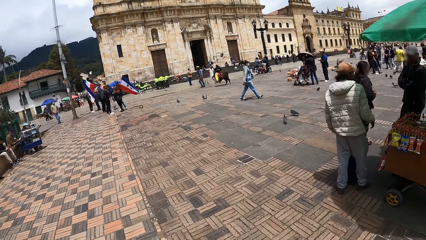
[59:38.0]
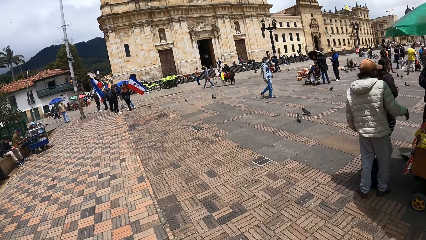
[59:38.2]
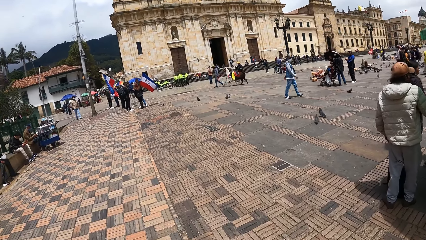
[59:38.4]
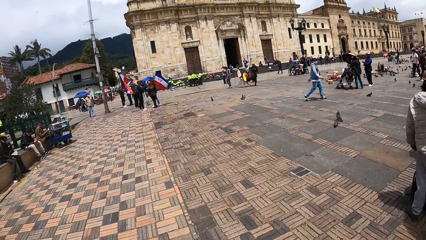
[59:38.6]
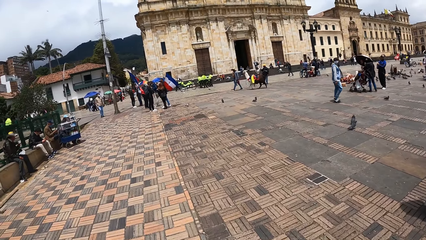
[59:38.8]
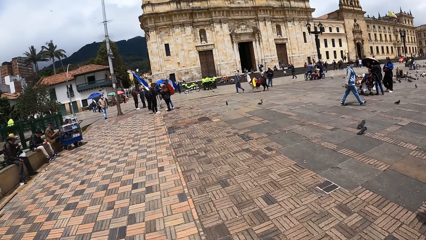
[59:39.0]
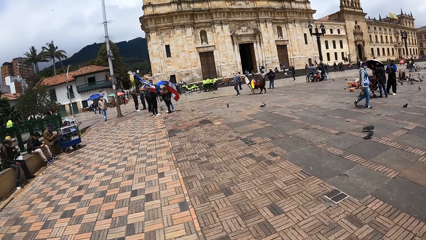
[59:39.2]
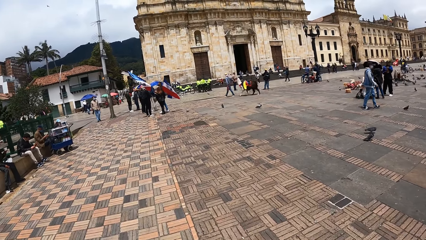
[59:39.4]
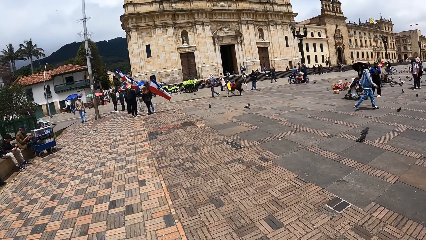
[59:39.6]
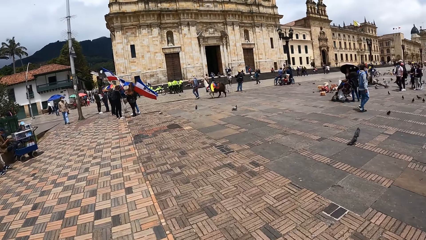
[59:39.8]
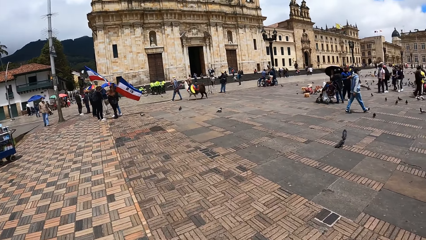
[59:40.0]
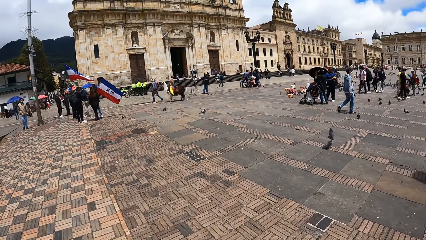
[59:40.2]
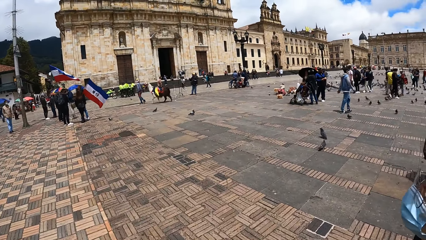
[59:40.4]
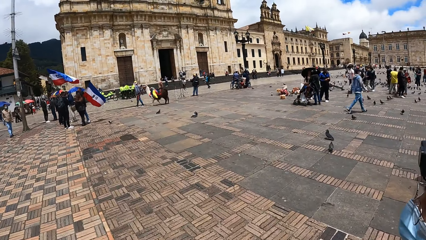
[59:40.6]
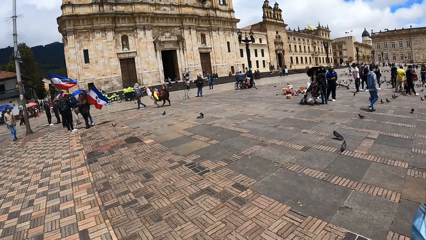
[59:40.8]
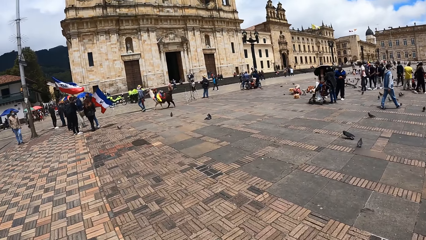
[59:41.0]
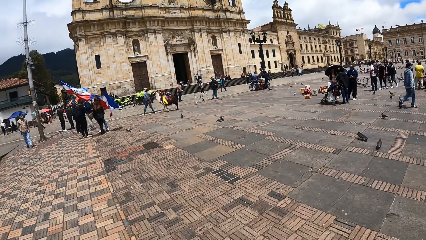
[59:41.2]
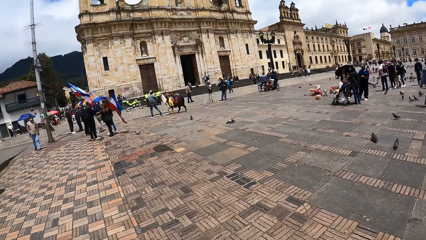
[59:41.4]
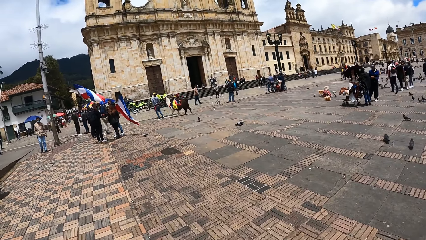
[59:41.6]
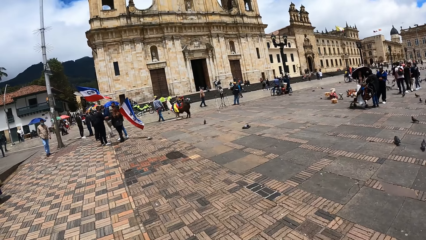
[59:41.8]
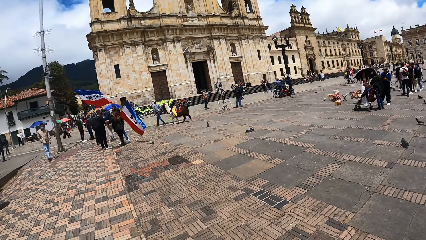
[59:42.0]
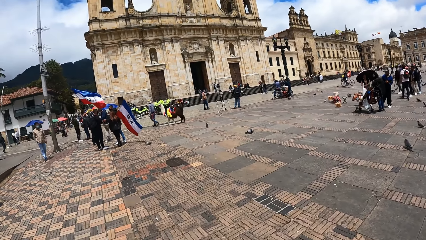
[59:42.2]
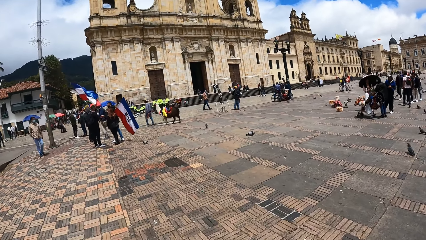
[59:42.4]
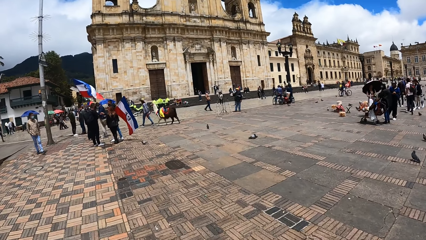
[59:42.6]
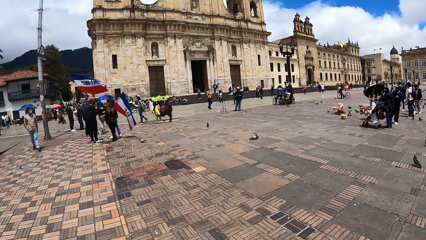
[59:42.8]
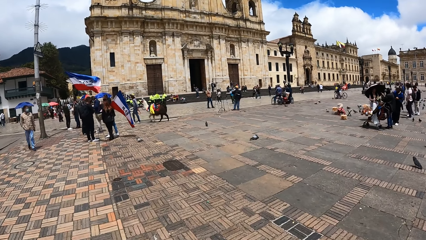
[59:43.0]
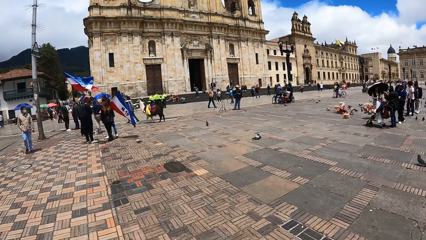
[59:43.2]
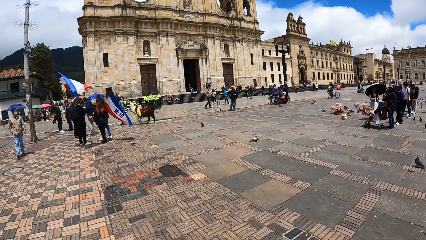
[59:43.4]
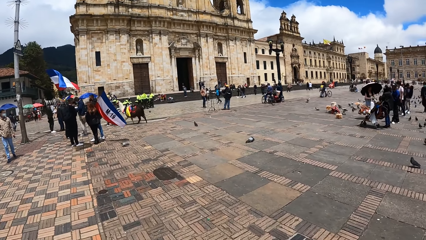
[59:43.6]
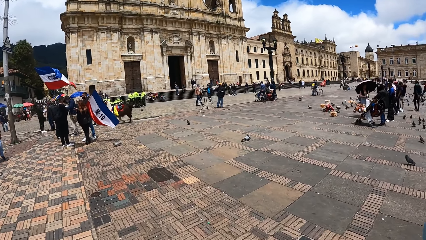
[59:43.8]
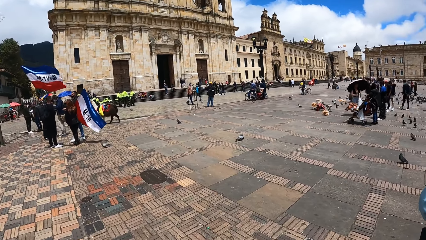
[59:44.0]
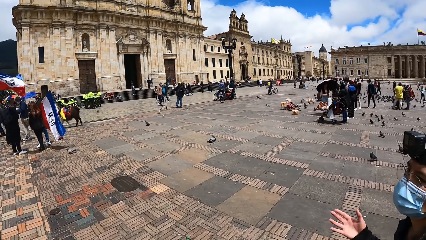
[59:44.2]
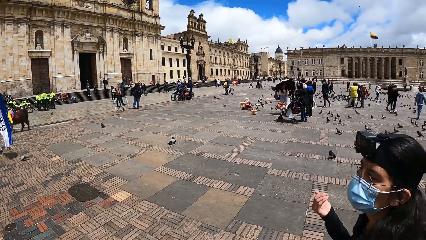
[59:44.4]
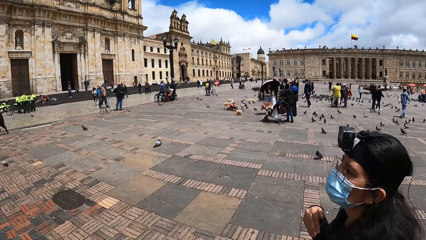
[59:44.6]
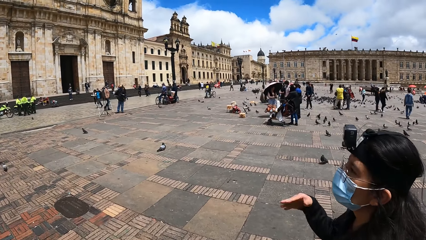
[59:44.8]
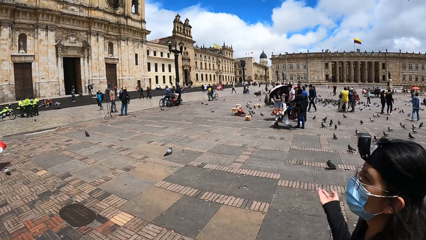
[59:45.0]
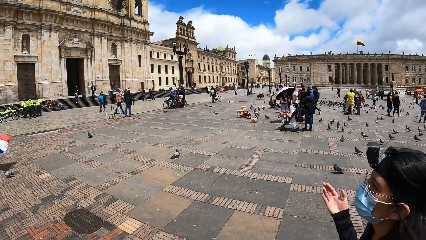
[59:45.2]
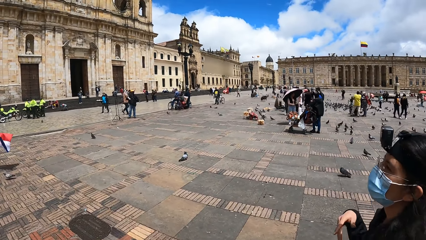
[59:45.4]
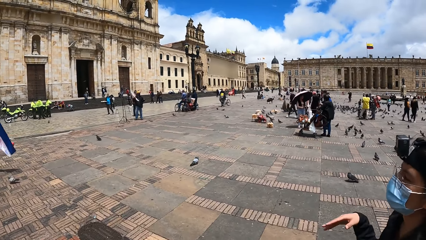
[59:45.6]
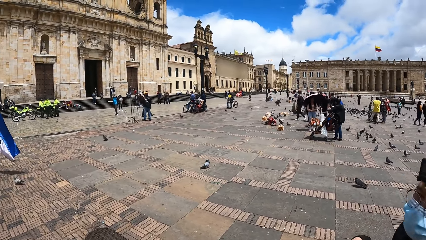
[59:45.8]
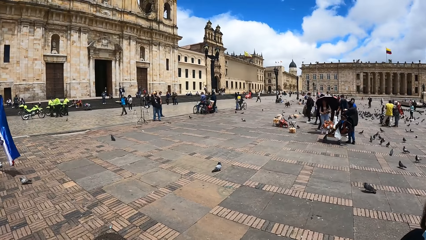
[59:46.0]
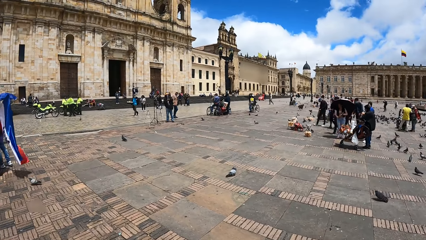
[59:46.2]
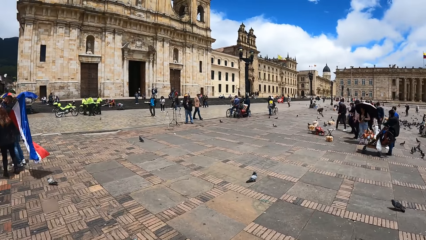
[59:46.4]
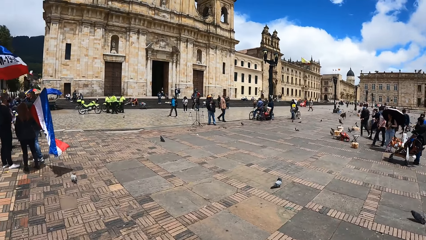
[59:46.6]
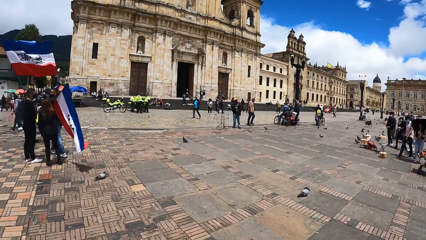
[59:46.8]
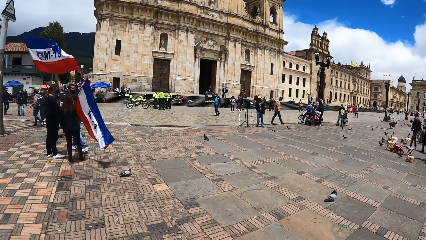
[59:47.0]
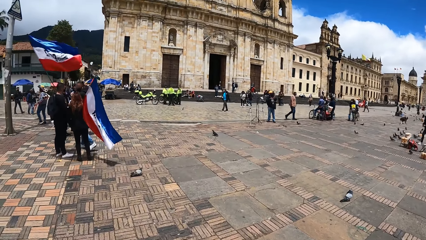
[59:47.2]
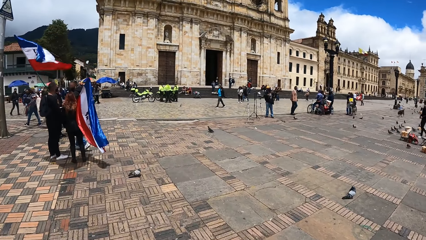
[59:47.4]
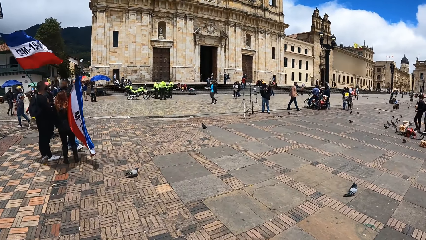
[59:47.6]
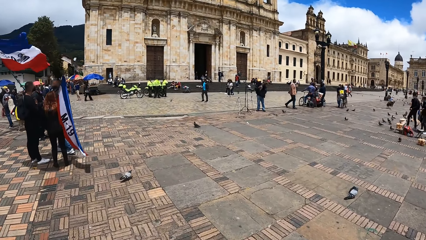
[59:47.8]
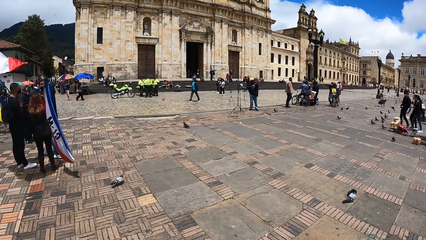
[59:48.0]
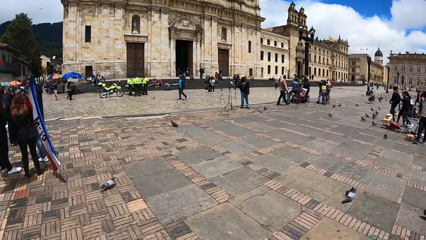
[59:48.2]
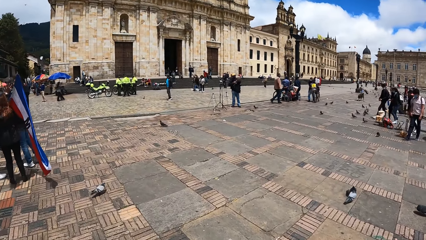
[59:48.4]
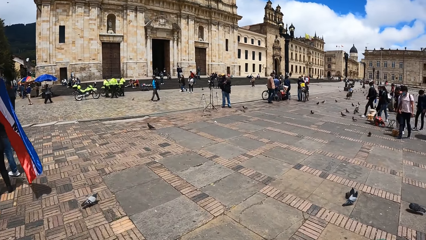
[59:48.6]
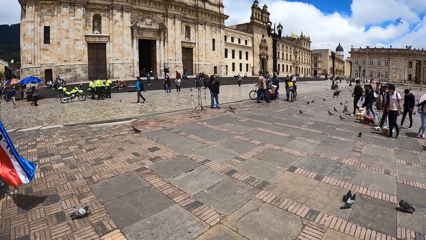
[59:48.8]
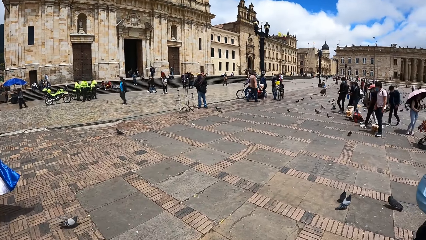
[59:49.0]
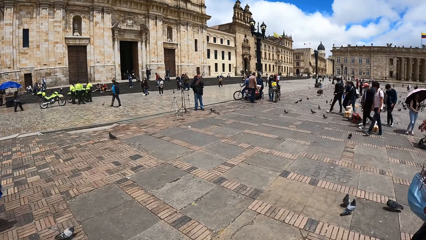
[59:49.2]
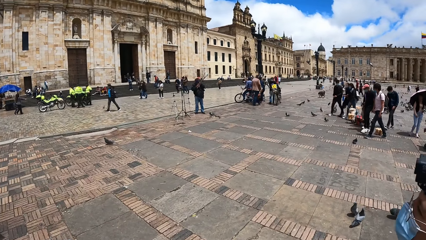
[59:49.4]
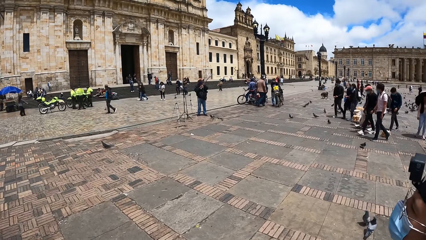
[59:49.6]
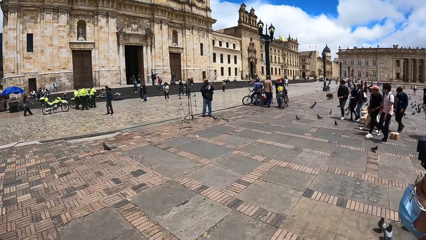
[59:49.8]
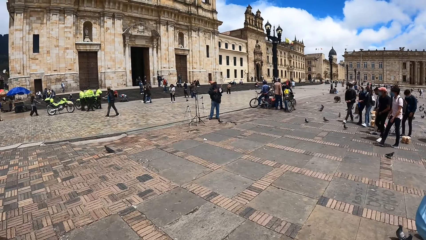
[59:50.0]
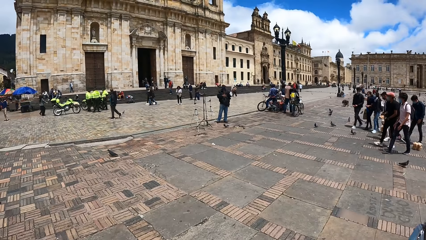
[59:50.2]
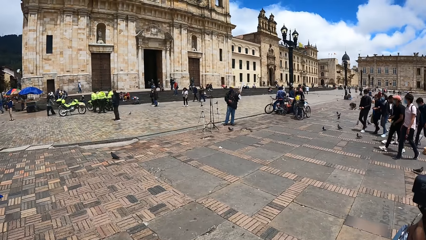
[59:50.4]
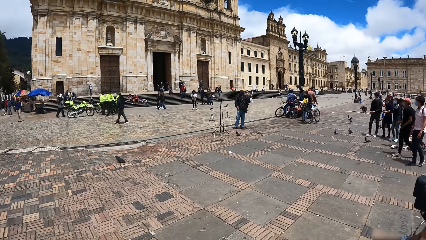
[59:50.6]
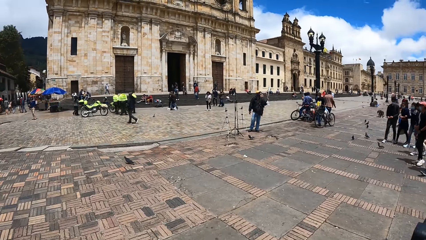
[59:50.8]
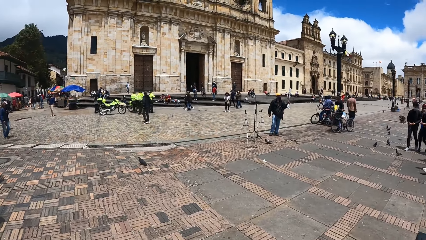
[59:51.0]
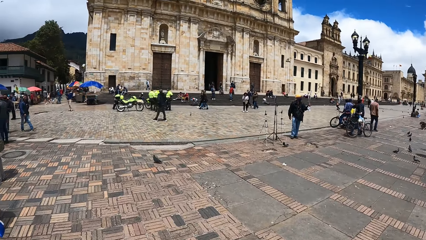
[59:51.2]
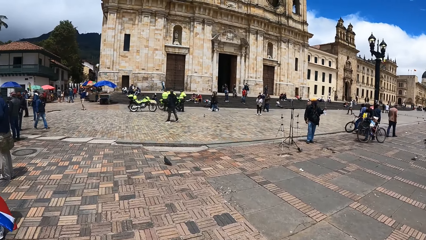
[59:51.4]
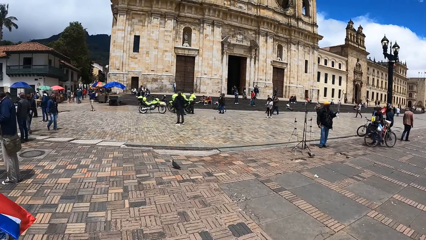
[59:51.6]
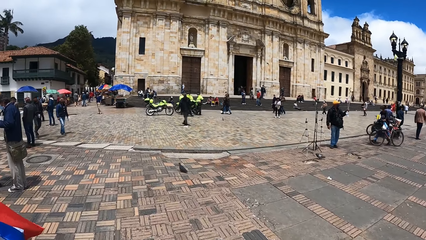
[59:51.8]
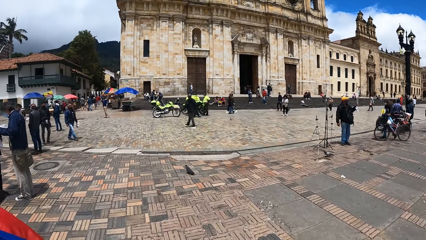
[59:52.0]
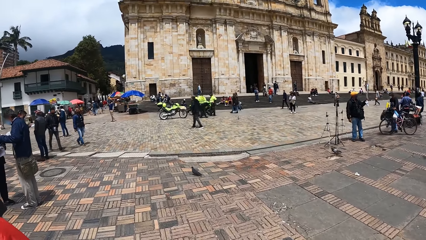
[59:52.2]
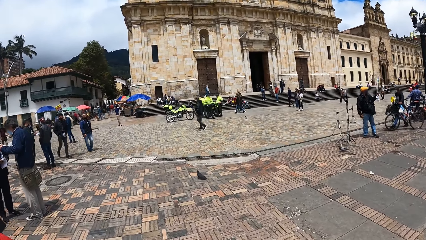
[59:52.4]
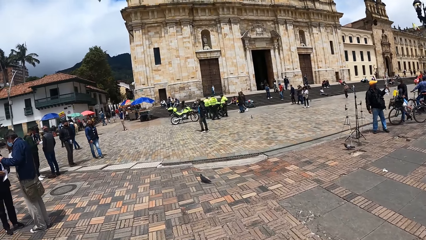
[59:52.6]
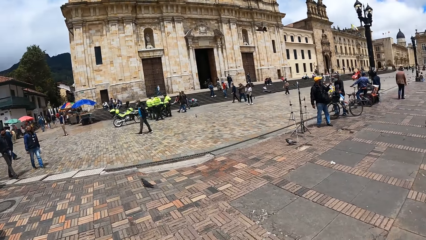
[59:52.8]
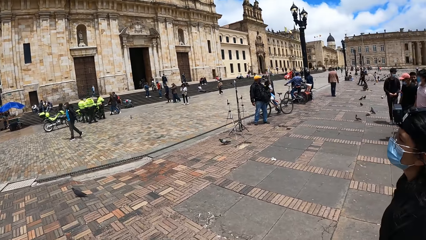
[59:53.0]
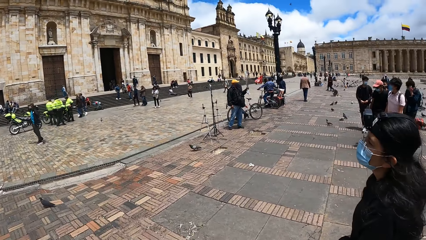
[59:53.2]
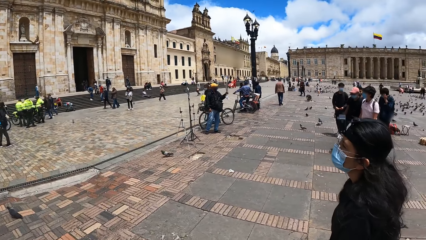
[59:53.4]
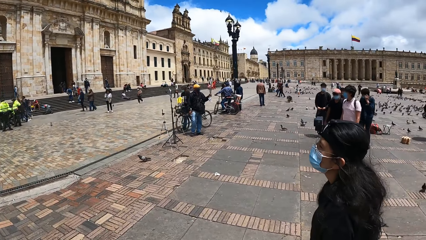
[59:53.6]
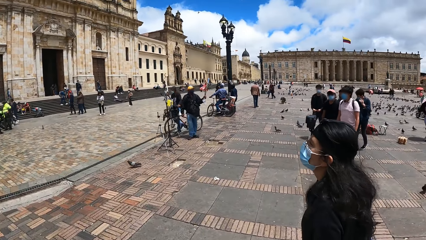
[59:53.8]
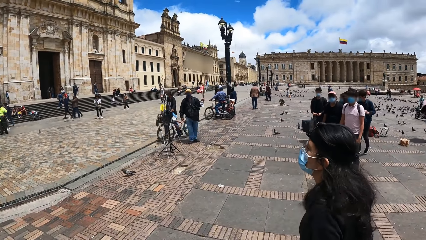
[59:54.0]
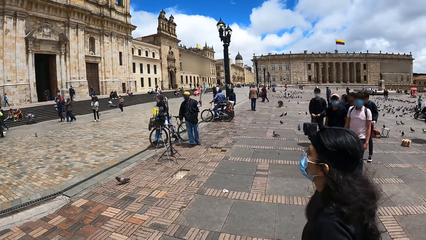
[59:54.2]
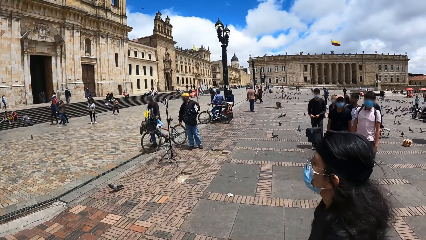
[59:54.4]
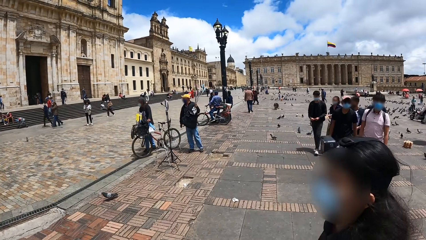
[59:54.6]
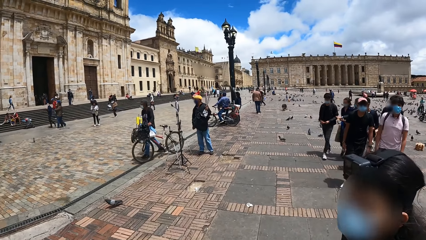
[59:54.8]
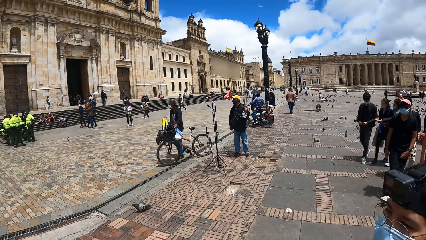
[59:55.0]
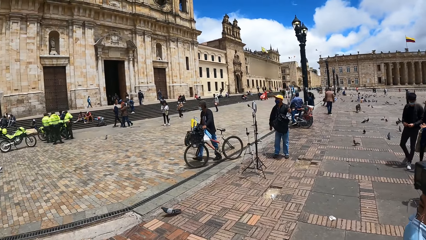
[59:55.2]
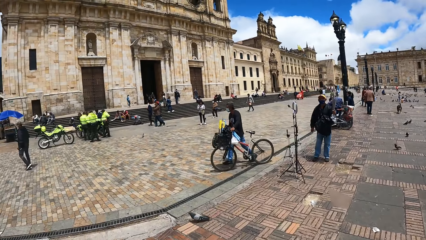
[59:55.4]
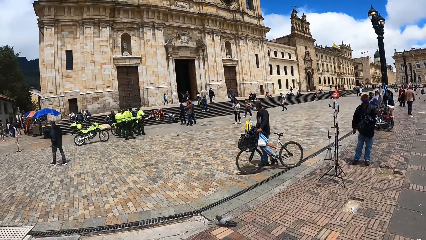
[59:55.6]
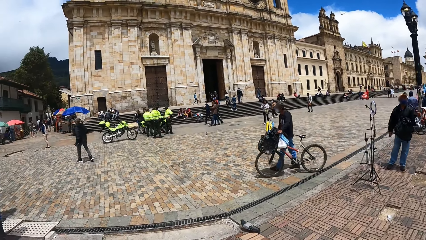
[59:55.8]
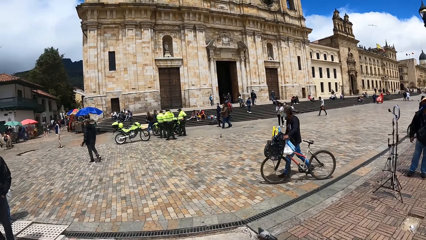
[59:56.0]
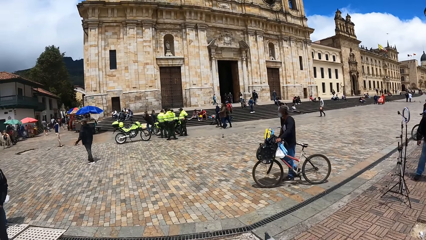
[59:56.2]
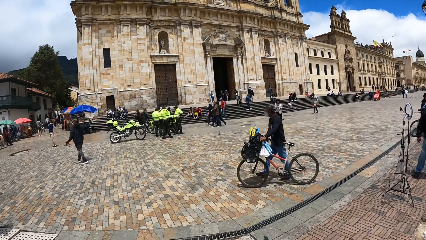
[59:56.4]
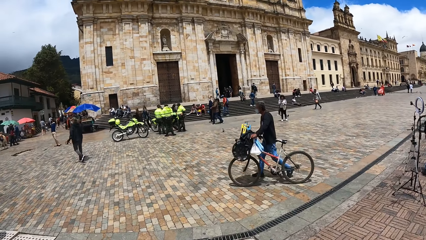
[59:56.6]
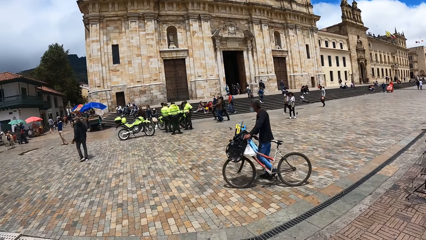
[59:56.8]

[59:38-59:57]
The camera wearer looks at a woman. They walk.
